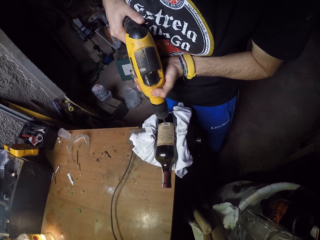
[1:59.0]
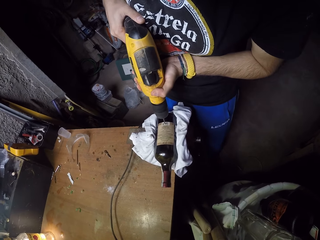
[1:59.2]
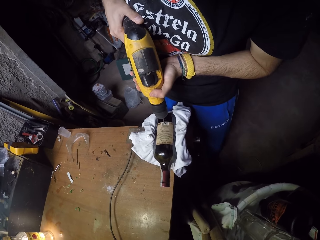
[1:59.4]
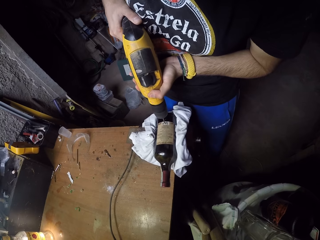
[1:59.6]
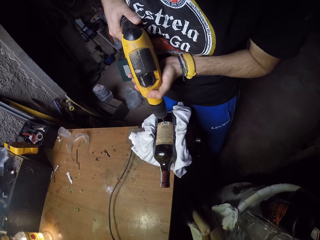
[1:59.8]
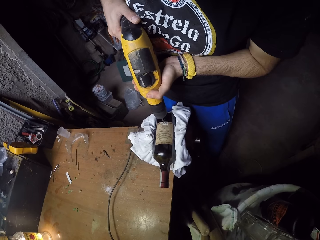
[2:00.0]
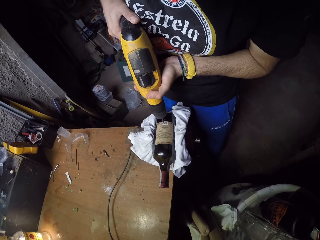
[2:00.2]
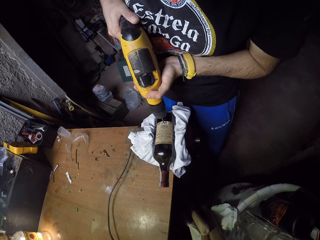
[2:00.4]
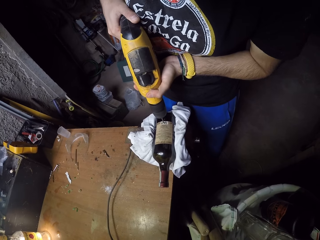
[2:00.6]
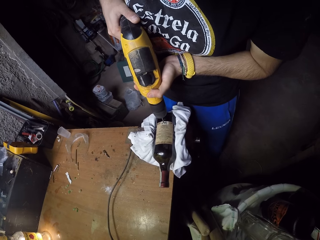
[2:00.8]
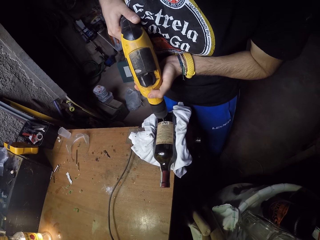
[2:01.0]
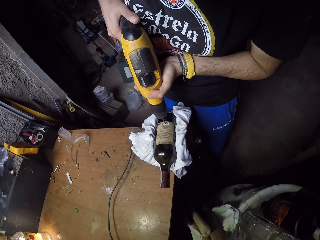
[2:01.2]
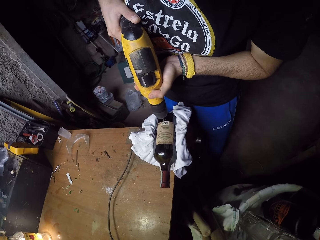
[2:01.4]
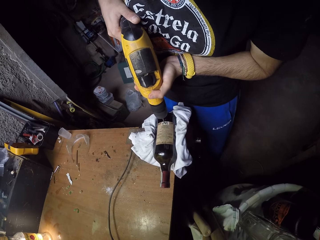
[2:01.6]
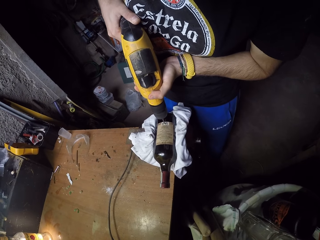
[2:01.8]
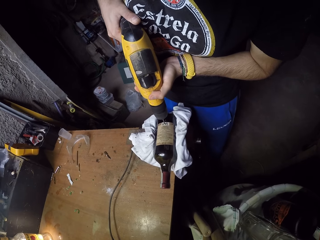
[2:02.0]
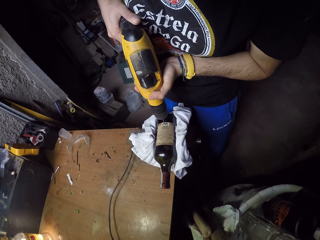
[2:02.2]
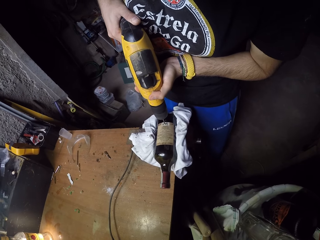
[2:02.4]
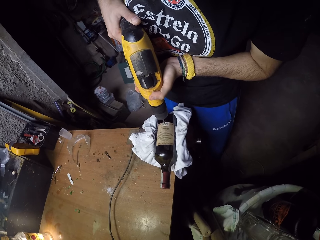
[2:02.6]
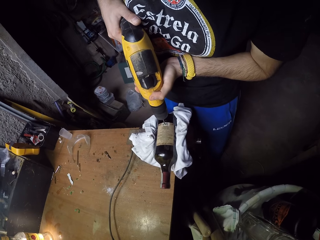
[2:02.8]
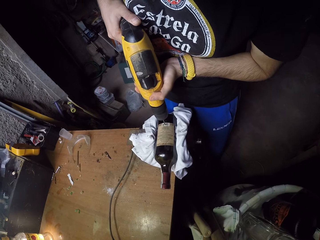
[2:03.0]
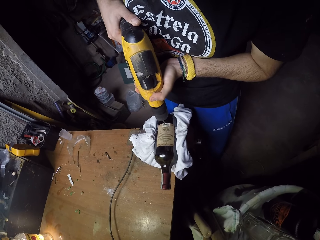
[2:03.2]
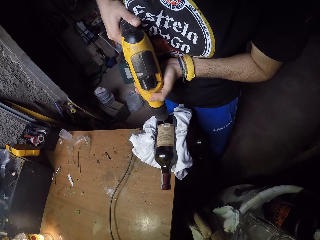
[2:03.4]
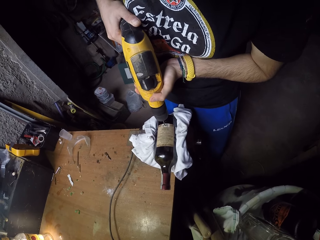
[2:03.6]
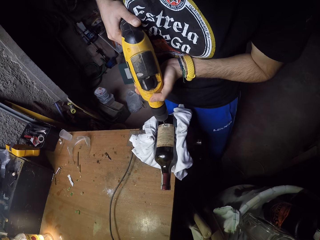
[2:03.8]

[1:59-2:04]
The camera wearer drills the bottle.

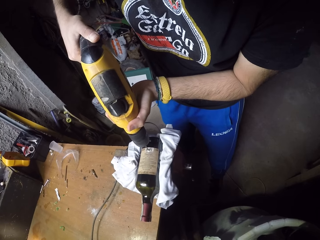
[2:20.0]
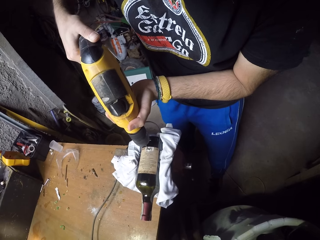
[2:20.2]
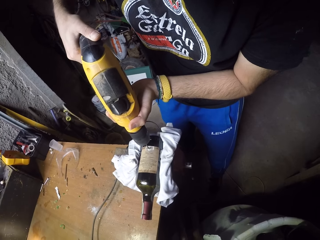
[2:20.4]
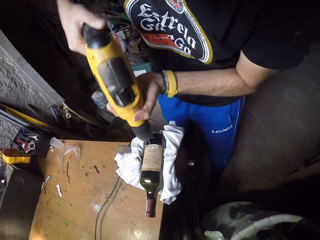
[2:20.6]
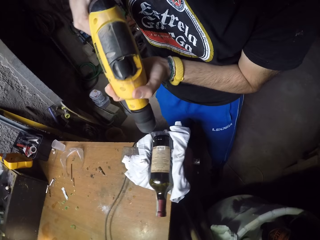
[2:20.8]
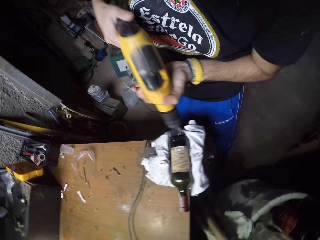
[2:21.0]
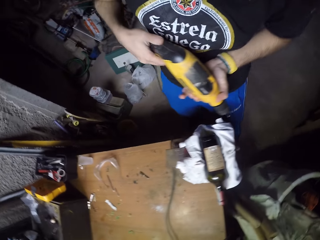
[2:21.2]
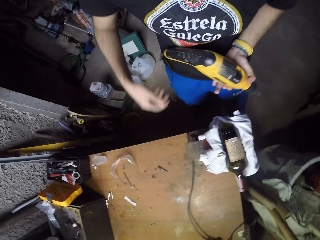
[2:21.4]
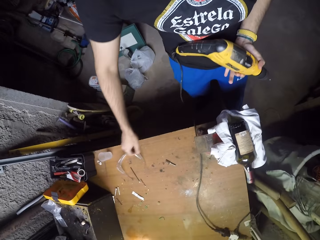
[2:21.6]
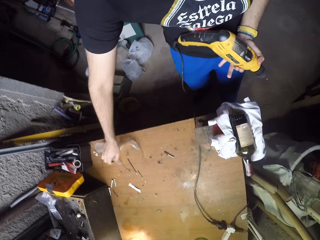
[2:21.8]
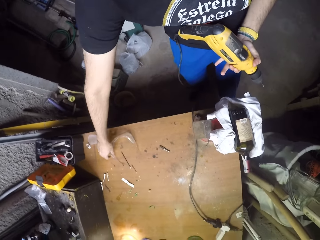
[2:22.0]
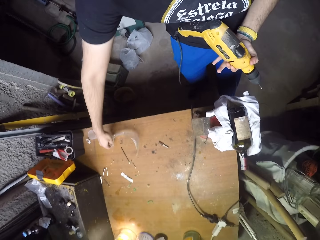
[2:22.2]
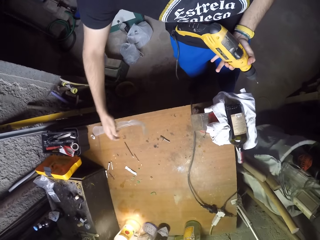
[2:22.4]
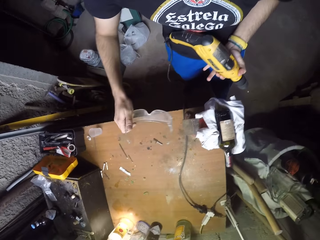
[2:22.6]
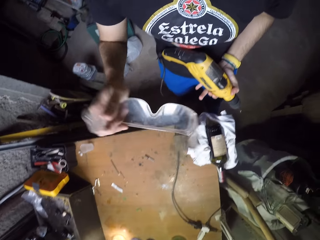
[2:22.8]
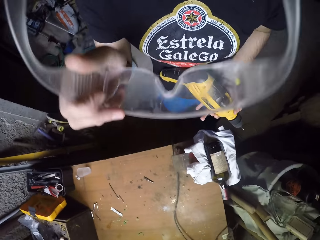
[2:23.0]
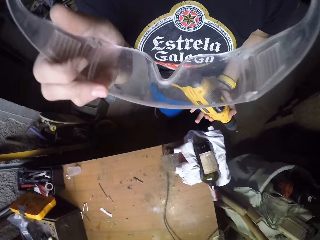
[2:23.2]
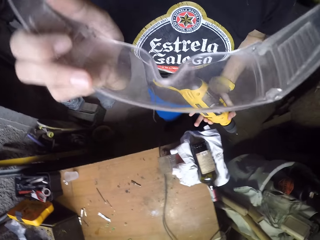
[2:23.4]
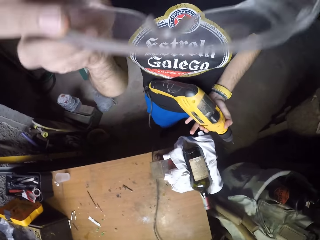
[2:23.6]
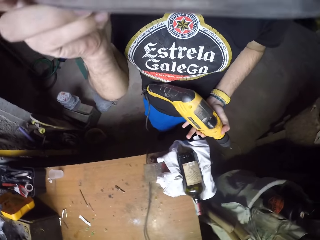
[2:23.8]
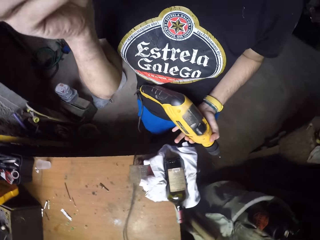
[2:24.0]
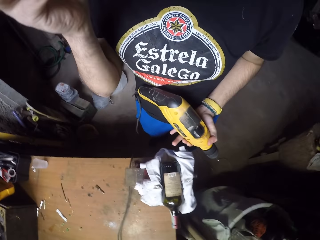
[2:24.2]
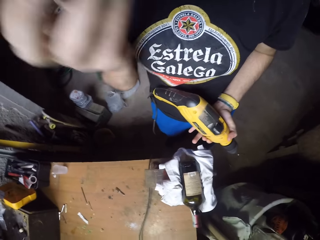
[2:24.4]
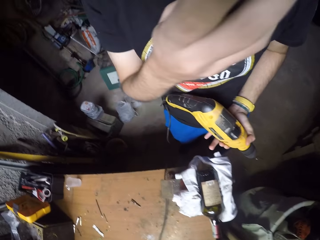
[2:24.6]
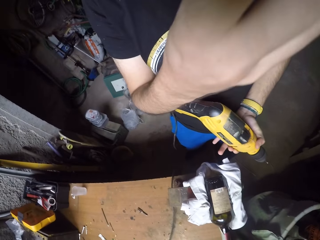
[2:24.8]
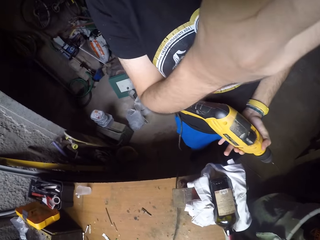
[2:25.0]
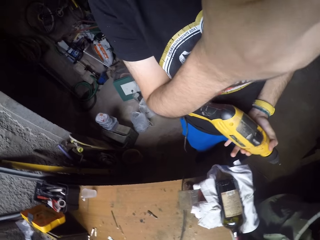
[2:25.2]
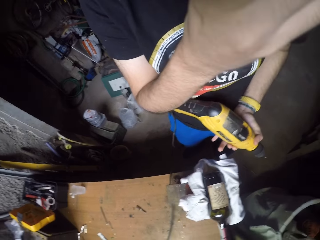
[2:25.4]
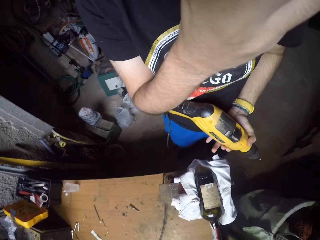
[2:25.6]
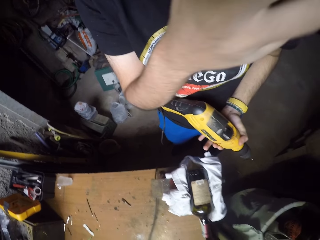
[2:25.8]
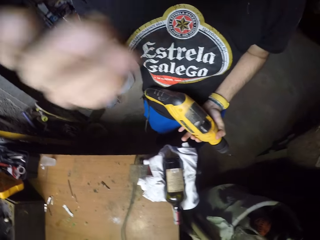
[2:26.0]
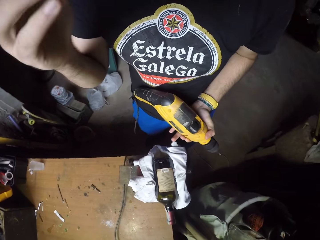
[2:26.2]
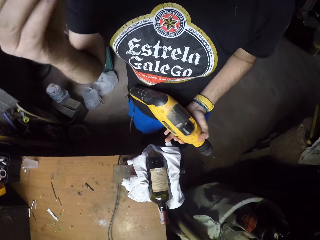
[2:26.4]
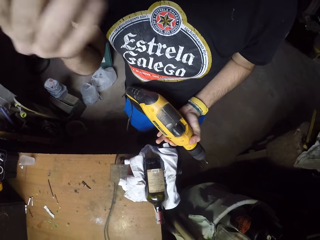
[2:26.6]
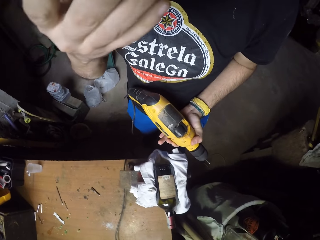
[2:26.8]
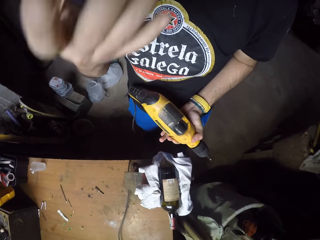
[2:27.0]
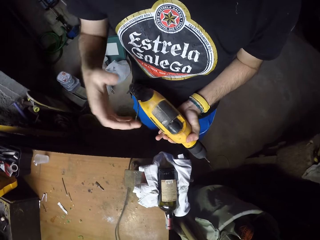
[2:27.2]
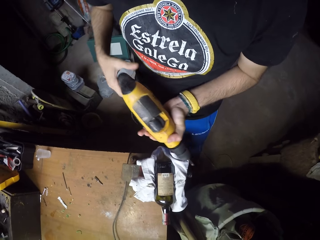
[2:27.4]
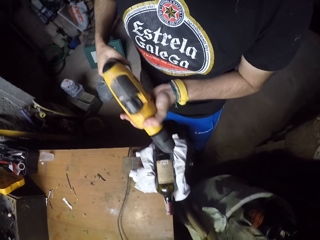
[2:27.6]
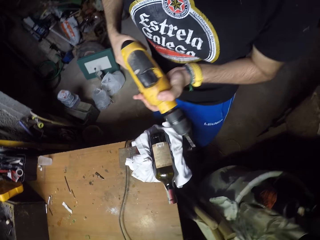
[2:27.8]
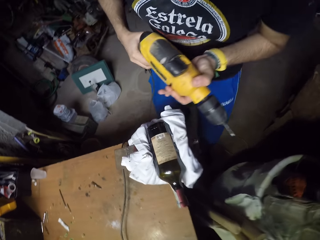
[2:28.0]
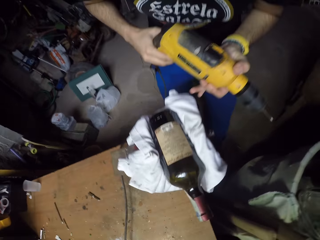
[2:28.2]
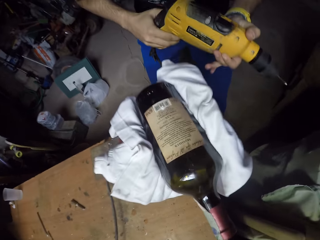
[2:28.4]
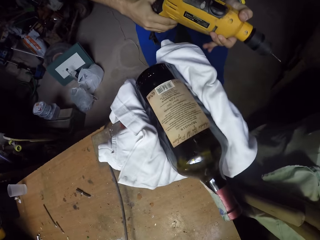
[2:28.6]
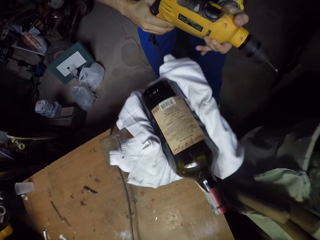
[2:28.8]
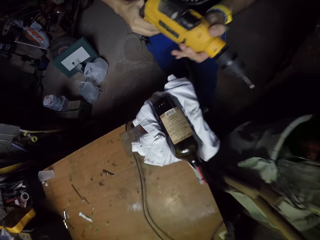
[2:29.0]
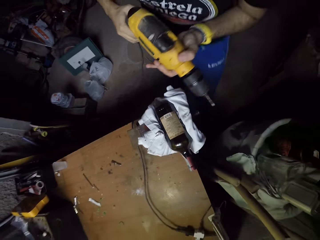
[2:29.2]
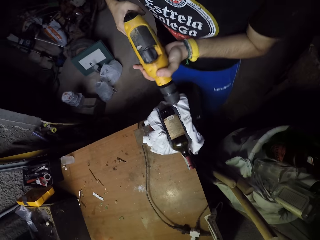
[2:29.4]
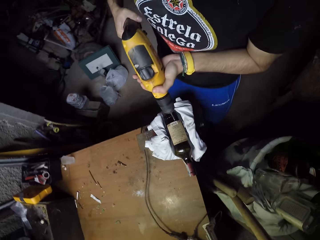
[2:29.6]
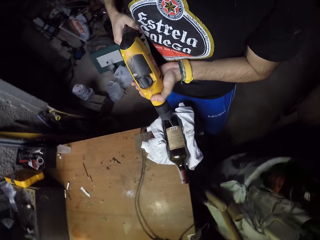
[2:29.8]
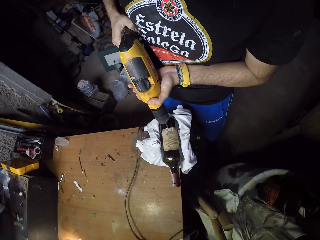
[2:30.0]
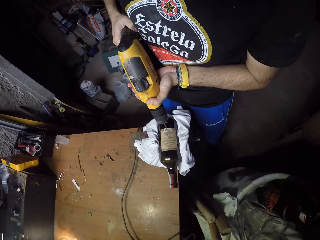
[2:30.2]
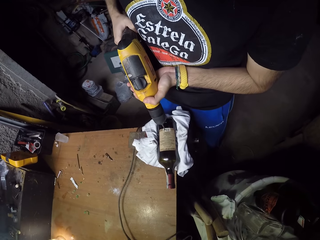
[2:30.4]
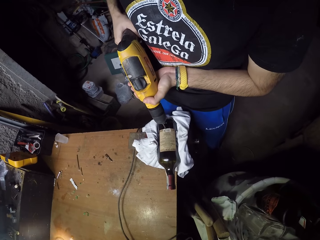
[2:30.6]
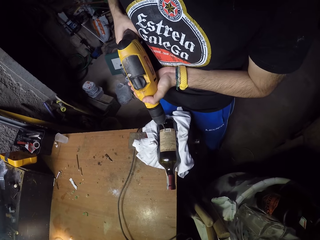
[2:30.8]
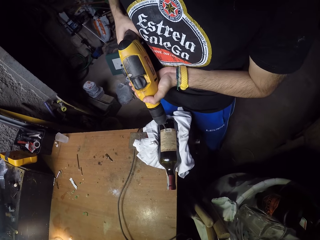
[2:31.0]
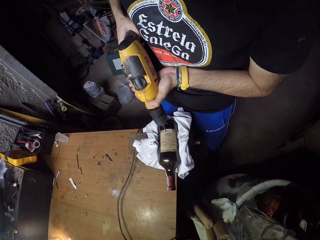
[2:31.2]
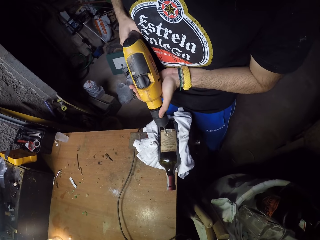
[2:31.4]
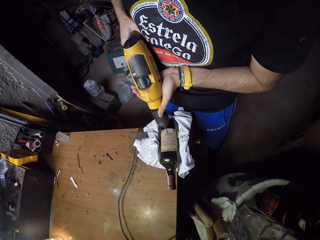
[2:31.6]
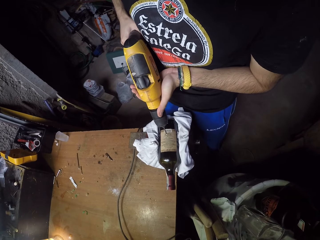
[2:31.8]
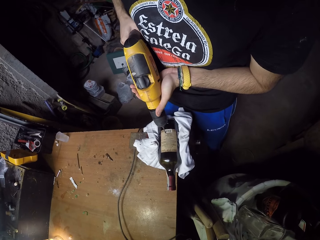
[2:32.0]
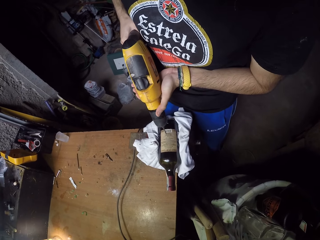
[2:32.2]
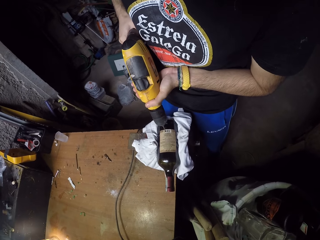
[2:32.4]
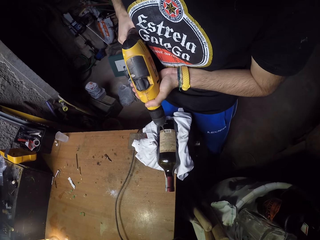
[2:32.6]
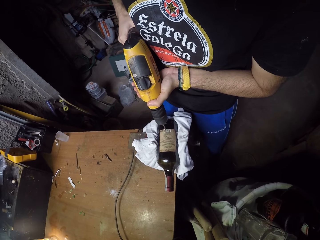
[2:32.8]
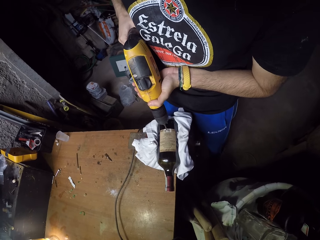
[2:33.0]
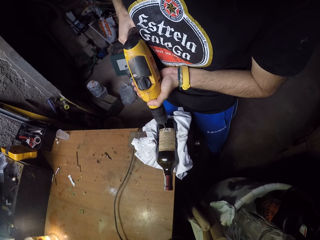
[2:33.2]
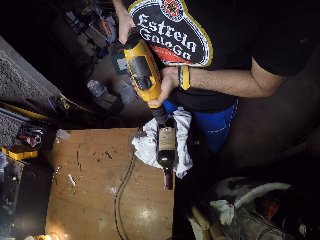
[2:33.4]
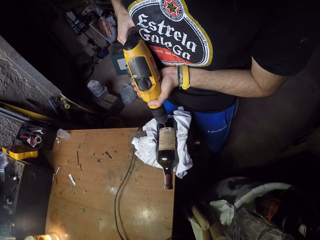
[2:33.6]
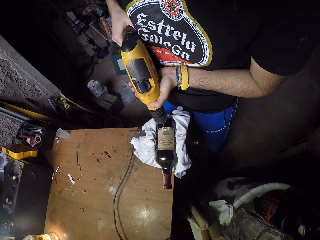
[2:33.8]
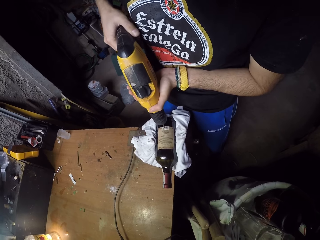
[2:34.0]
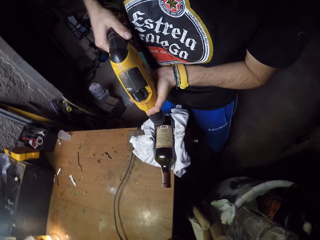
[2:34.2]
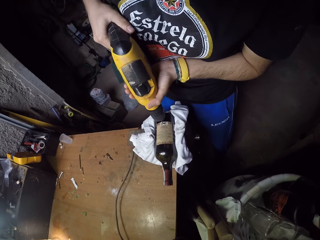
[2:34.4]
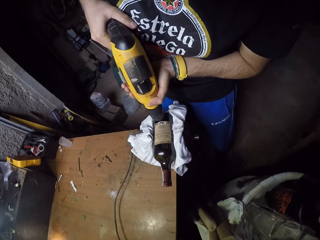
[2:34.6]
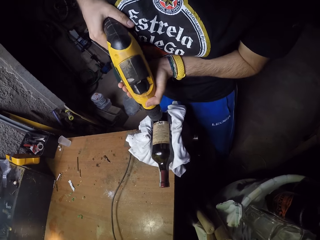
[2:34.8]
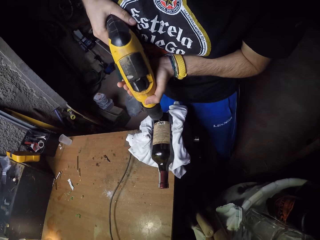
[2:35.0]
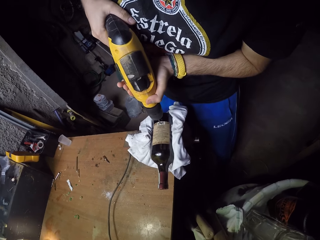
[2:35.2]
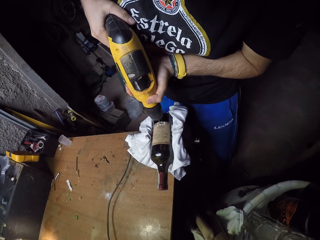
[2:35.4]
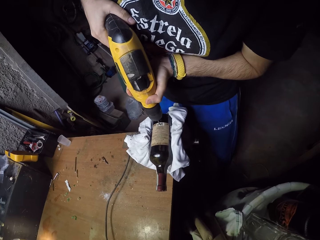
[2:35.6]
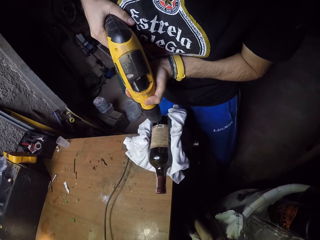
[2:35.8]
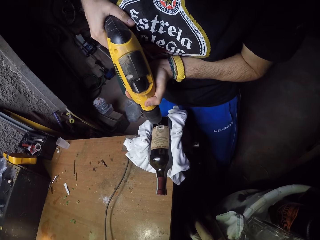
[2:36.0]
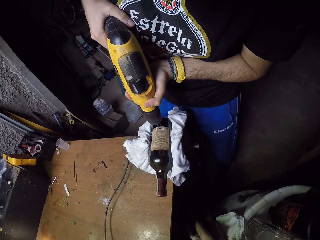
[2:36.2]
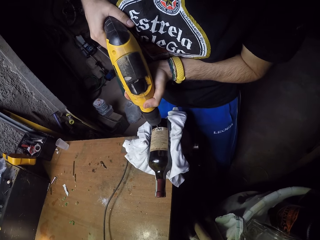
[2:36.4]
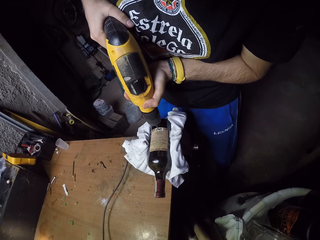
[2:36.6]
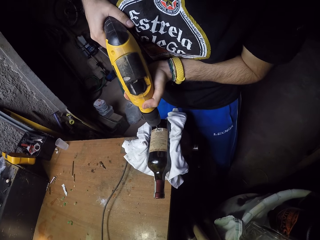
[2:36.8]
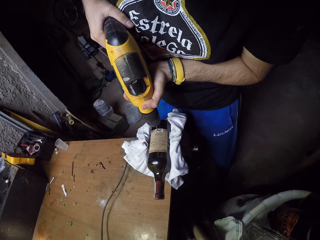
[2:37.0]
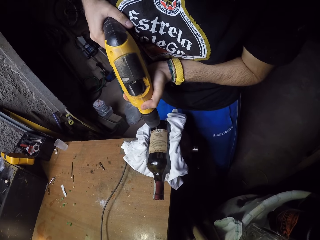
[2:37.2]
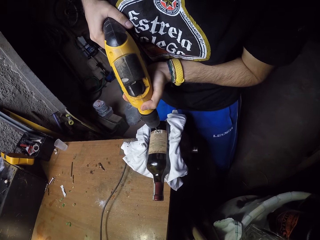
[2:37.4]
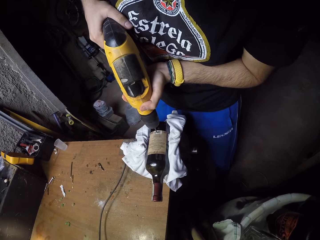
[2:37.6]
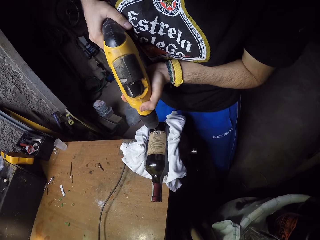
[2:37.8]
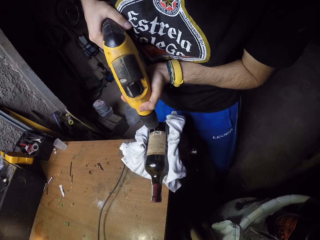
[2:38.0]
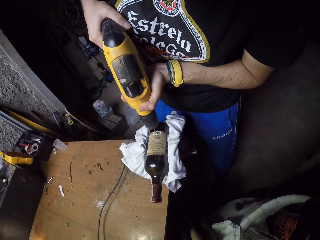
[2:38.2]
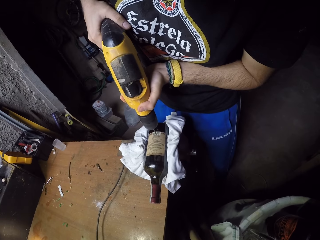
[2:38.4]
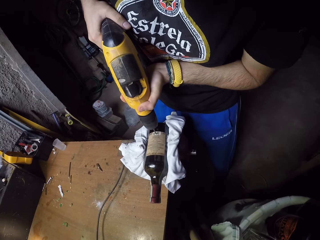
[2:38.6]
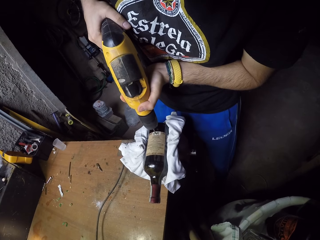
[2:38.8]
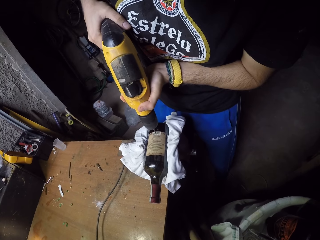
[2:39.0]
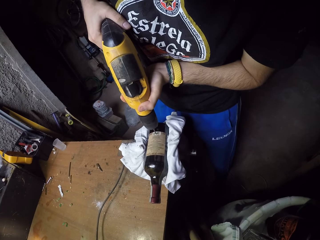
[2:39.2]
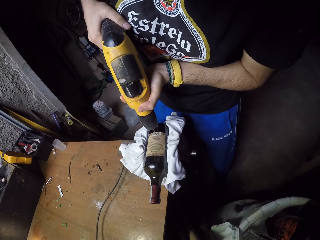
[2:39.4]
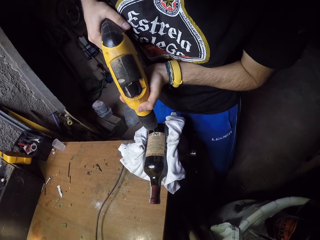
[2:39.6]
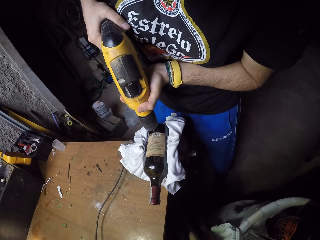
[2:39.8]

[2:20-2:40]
The camera wearer picks goggles from the table with his right hand. He wears the goggles in his right hand. He holds the power drill with both hands. He drills the bottle in the cloth padded bench vice with the power drill in his hands. He drills the bottle.
